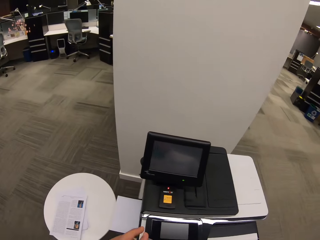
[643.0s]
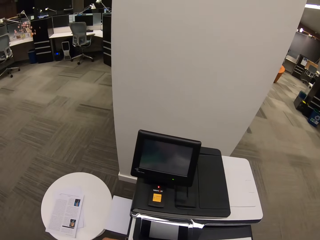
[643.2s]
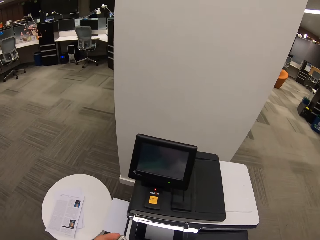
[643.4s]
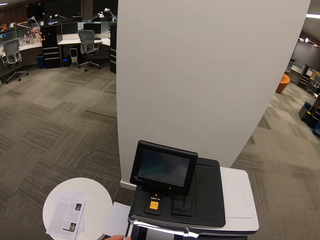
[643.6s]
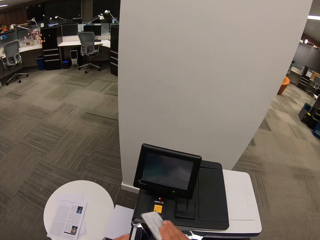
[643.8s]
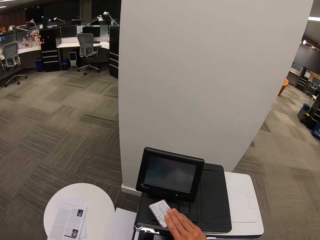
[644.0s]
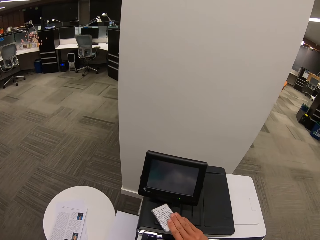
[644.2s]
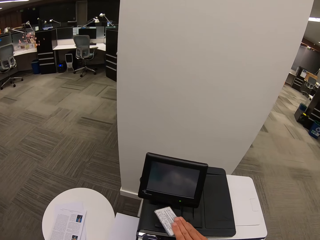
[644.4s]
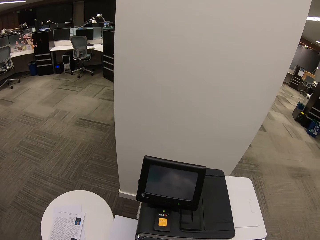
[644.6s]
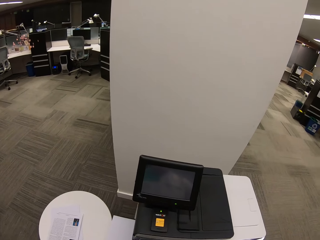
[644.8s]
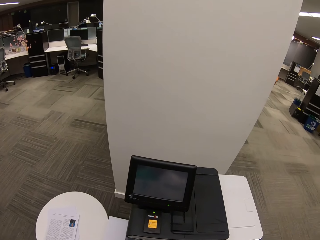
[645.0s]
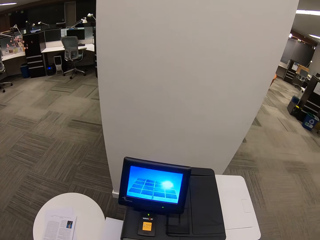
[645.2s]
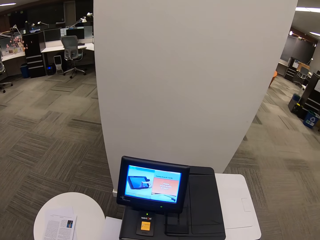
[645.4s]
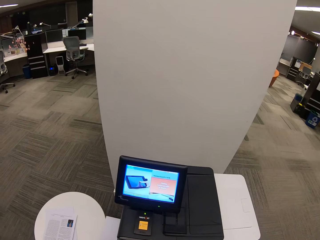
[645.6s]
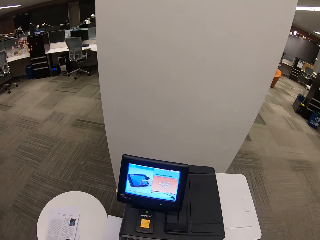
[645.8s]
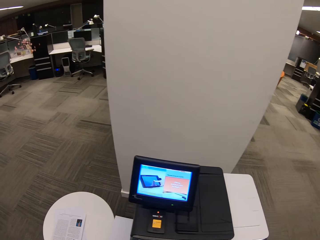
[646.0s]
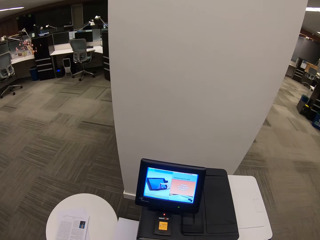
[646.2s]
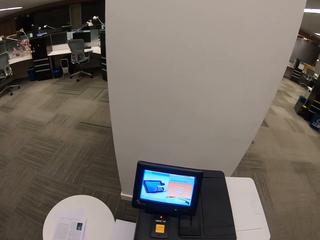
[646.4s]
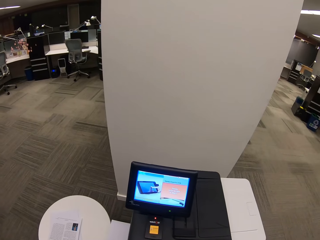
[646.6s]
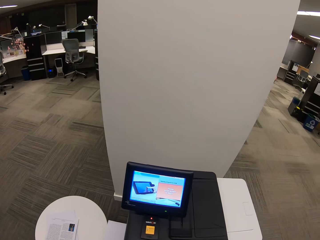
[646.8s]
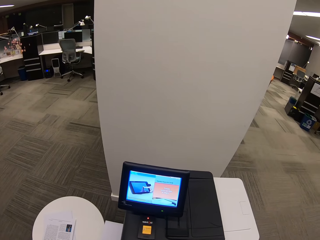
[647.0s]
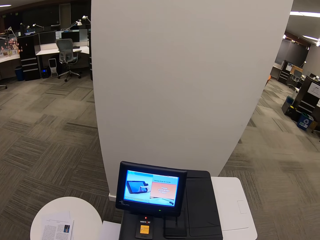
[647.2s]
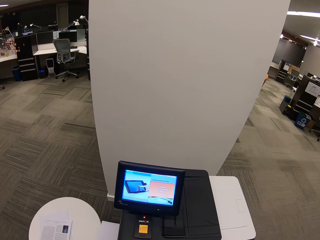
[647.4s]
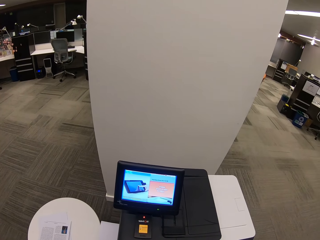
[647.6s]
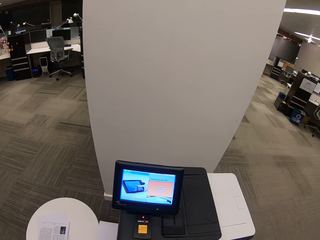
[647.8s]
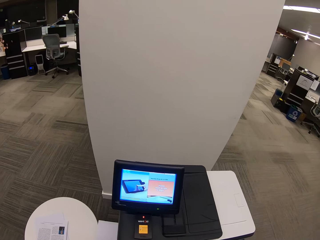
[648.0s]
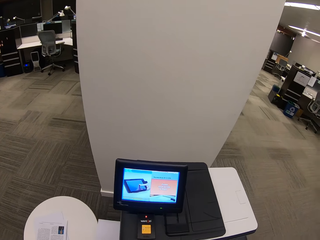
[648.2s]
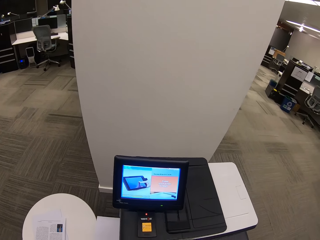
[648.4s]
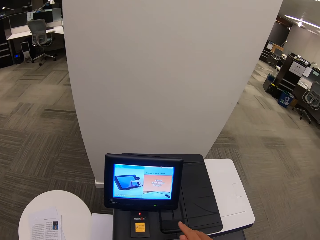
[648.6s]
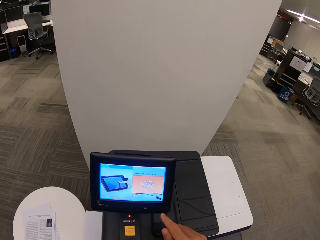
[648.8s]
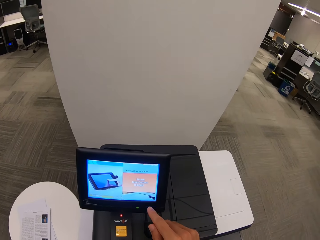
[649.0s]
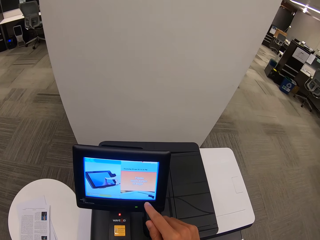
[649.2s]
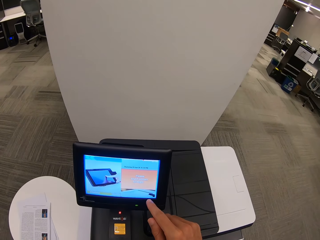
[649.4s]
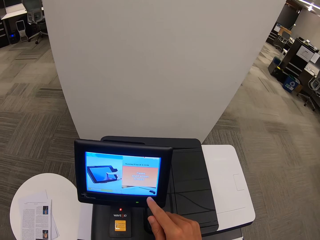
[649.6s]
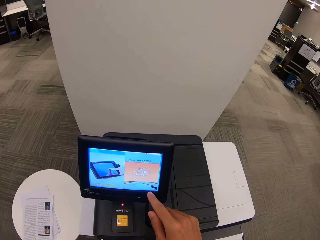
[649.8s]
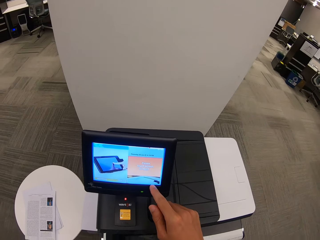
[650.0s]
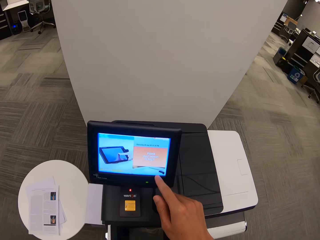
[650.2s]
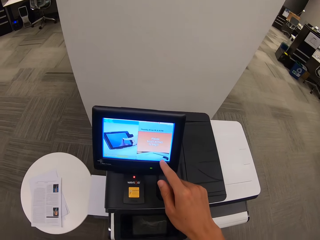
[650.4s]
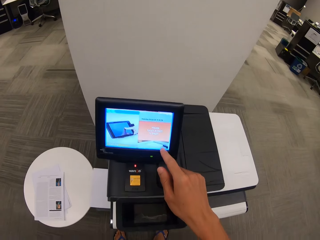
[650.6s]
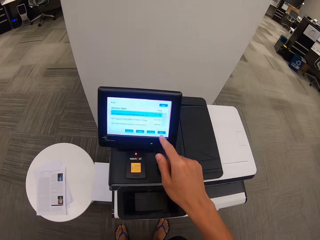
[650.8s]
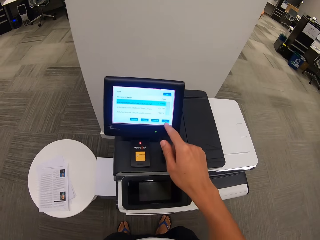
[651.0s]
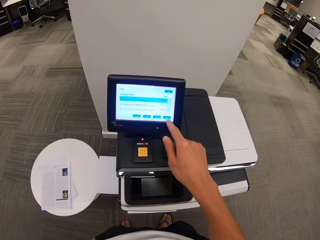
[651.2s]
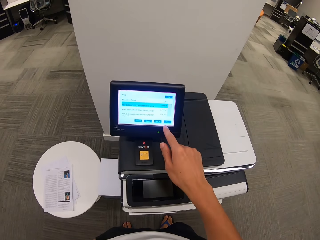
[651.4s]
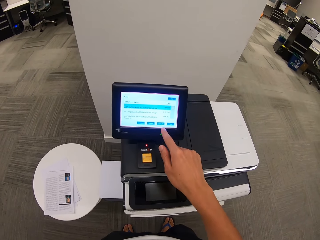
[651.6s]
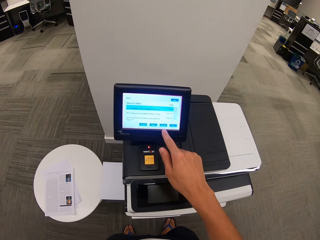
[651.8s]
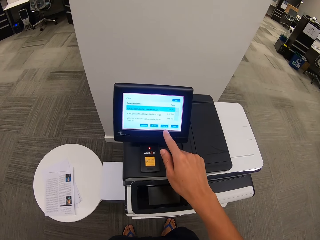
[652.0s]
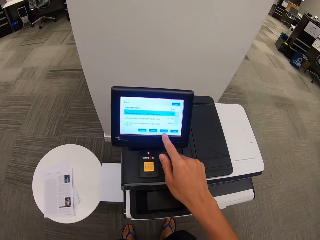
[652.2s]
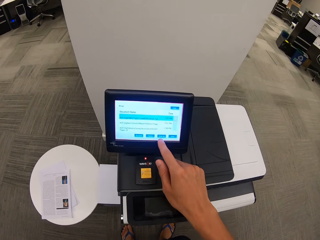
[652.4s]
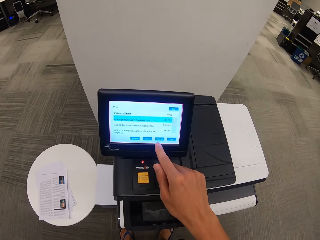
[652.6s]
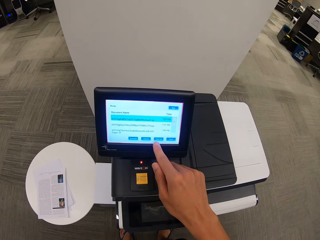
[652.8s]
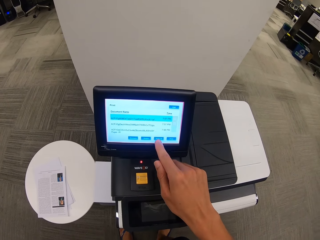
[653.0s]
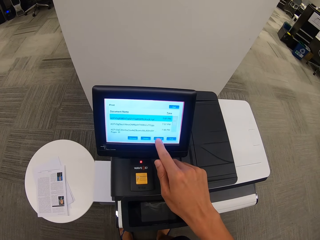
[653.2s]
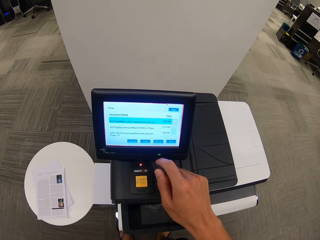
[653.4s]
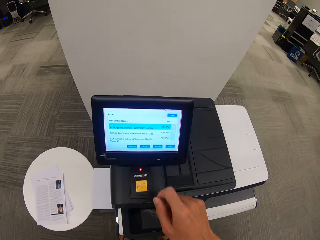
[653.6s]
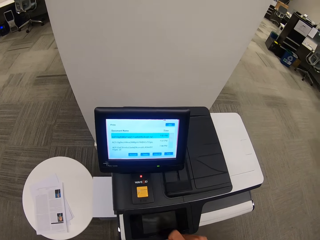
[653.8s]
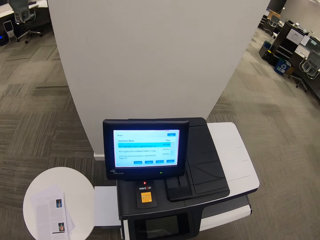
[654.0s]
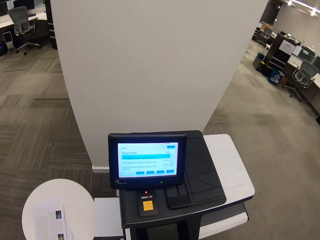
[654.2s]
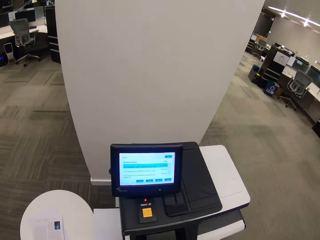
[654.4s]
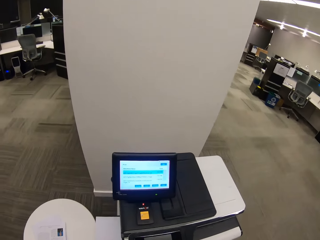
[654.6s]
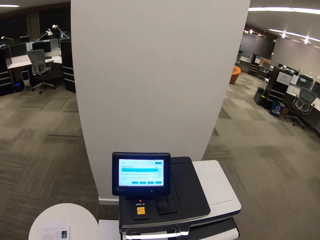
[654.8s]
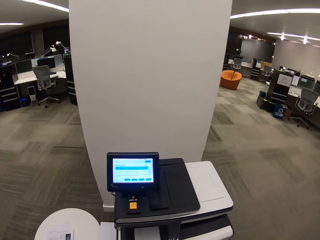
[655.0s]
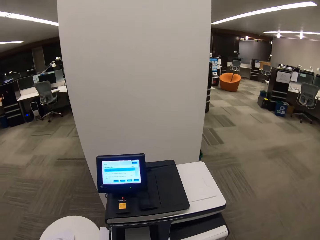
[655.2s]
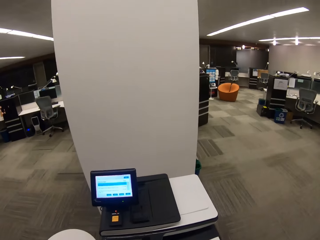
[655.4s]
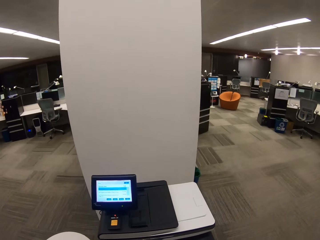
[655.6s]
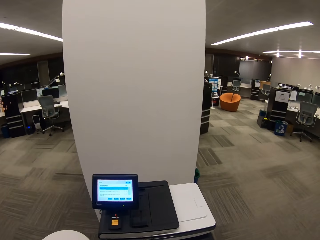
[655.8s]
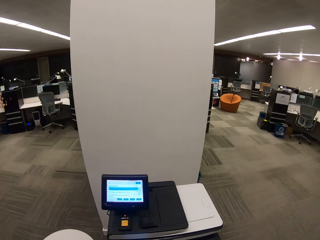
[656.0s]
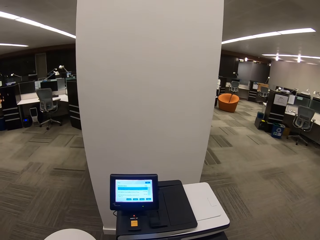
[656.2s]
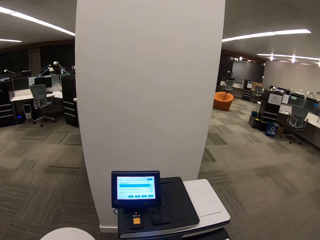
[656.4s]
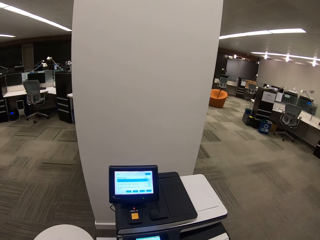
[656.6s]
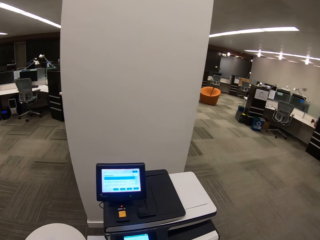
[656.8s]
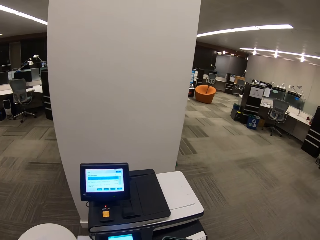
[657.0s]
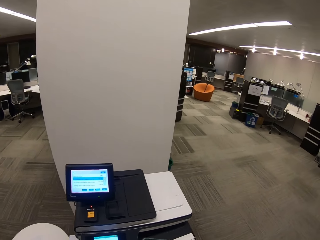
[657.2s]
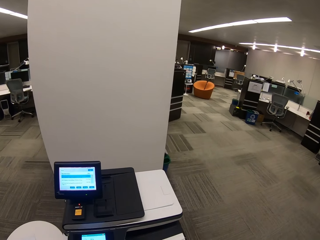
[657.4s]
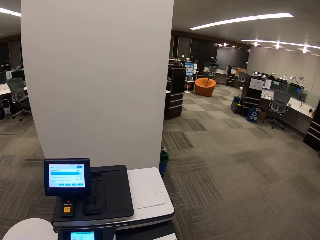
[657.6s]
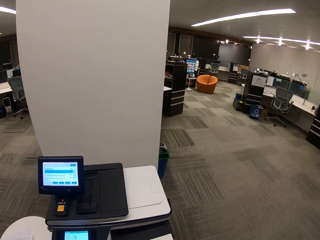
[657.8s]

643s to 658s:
The camera wearer touches the printer machine. He places his card on the machine. He operates the printer. He dials the printer. He dials the printer again. He touches the printer.

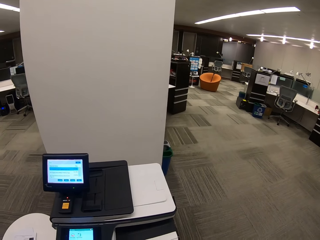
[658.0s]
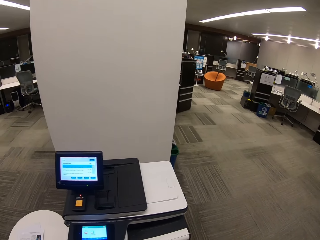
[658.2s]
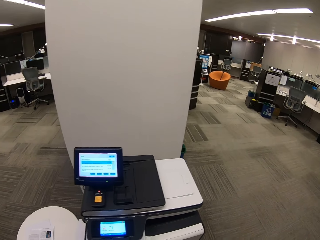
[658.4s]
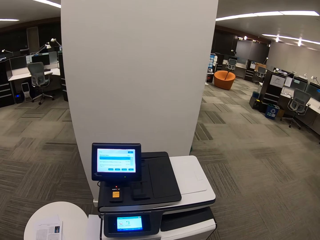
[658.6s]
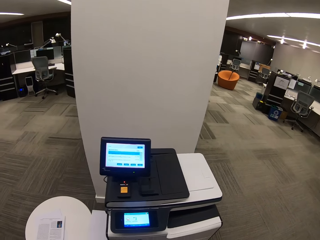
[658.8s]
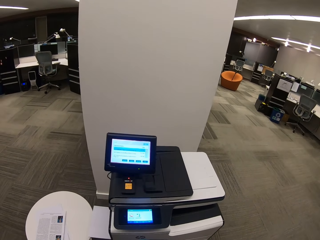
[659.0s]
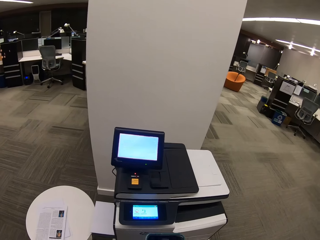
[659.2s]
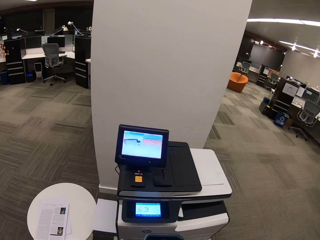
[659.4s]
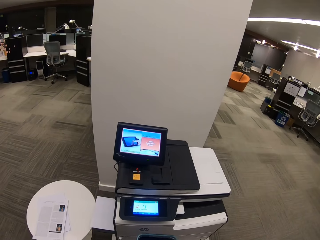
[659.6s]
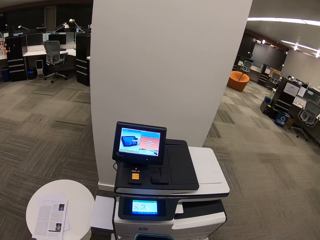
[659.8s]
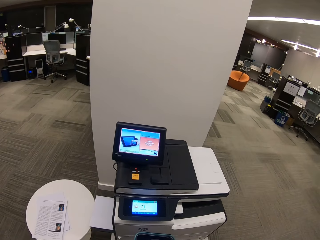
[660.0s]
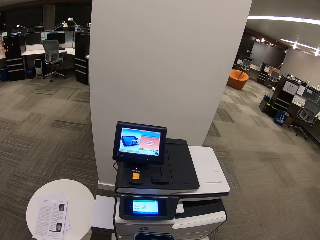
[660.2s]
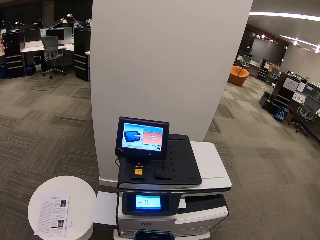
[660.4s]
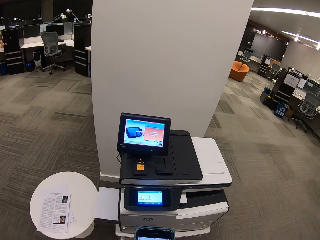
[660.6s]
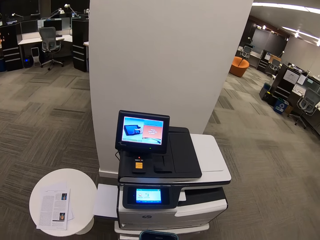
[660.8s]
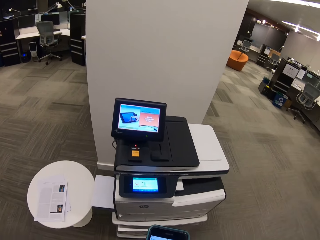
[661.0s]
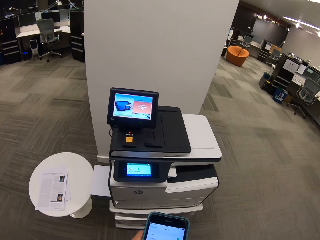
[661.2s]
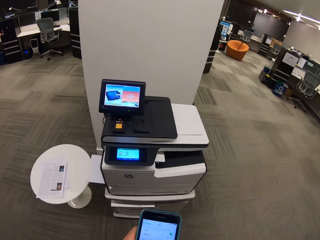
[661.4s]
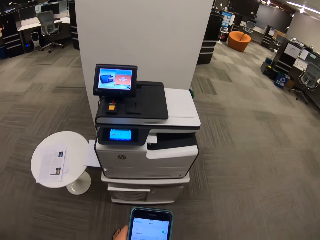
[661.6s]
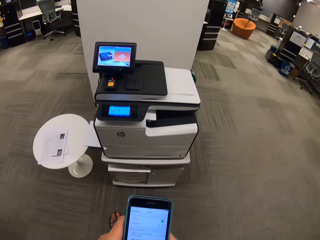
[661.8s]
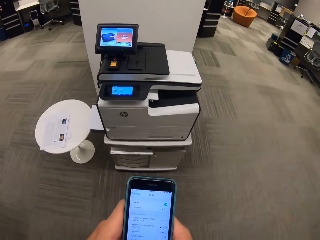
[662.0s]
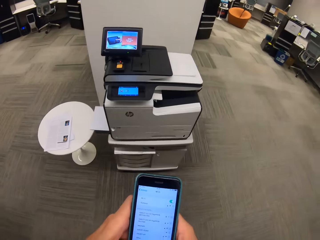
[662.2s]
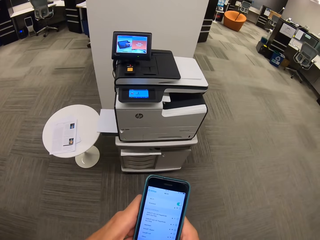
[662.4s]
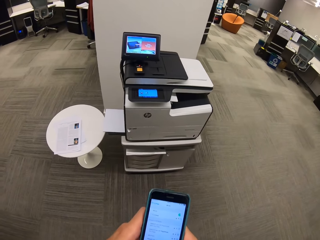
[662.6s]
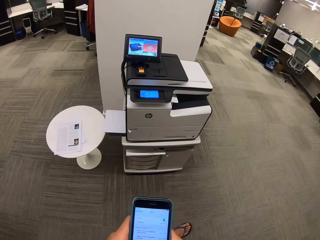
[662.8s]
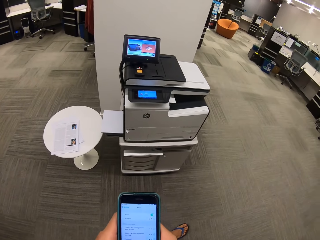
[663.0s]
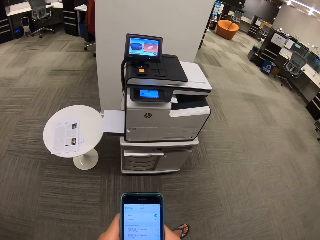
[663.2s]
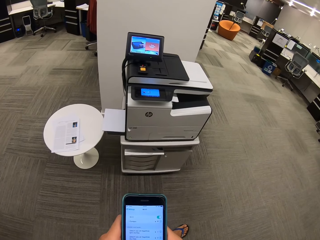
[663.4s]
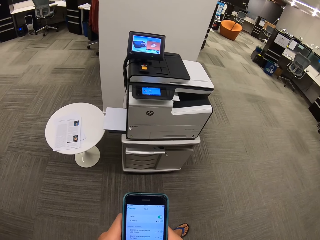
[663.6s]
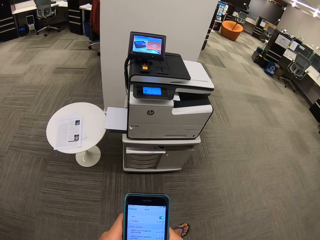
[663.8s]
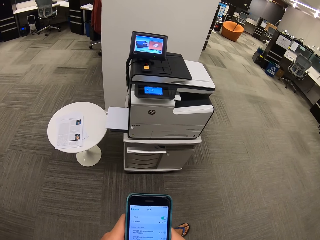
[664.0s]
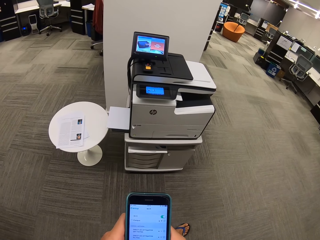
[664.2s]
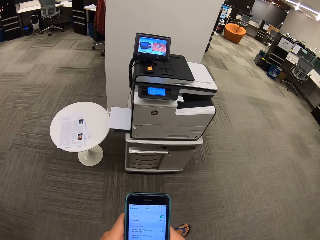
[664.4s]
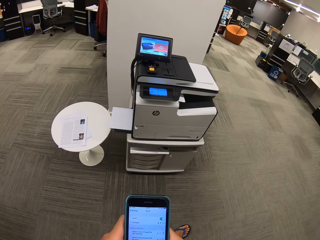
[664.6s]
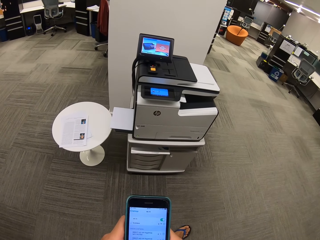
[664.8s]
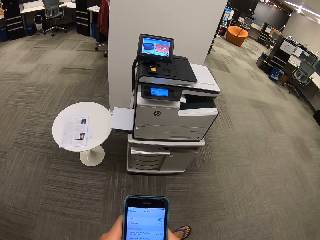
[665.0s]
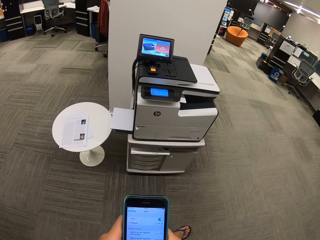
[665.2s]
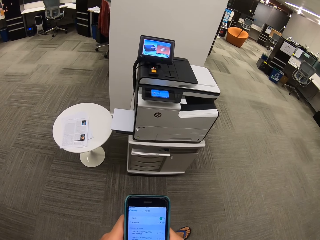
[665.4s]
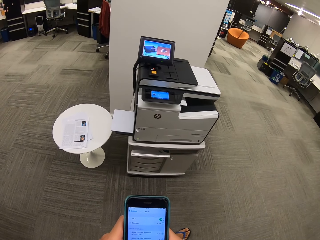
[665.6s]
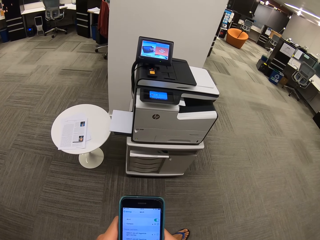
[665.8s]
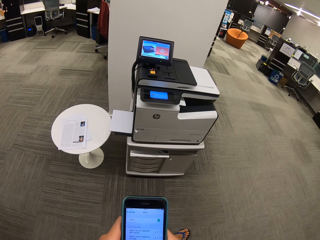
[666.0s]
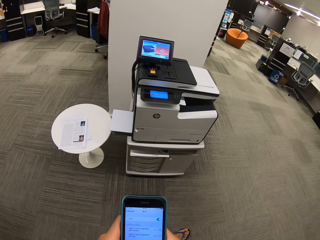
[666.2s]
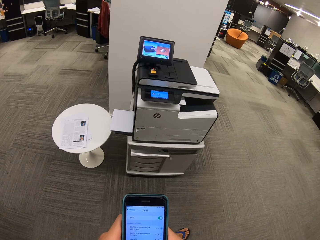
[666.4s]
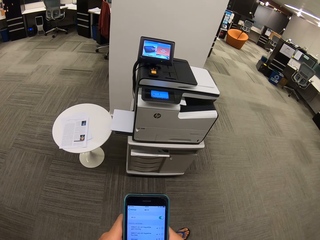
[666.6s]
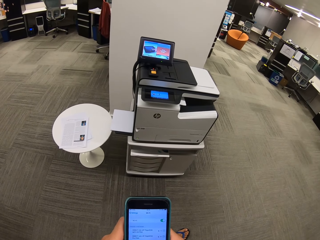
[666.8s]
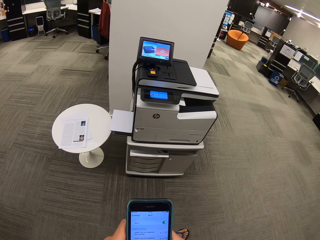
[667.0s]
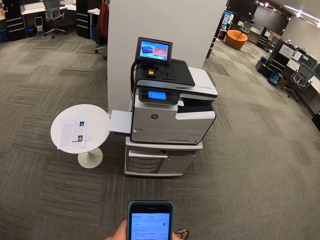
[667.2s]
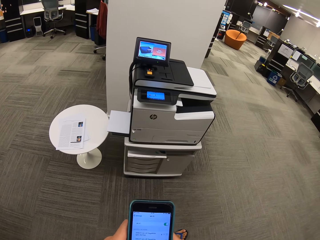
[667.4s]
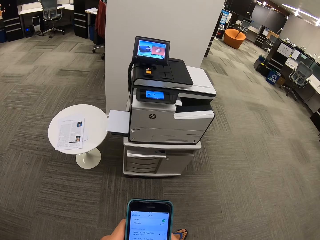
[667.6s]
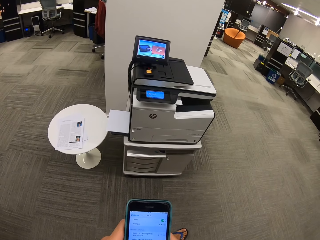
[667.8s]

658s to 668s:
The camera wearer operates a phone. They hold the phone and dial the phone.
